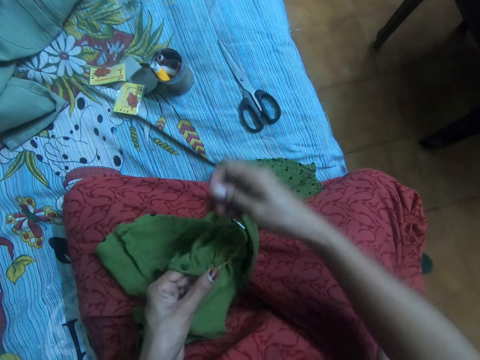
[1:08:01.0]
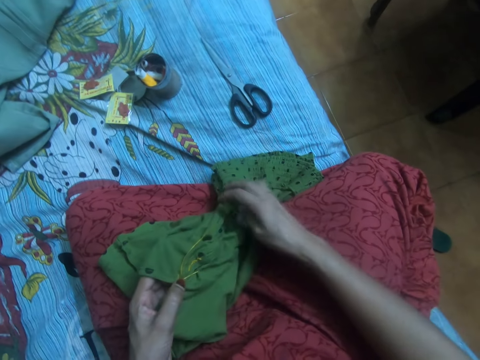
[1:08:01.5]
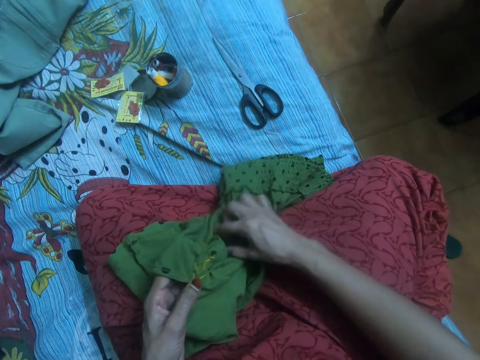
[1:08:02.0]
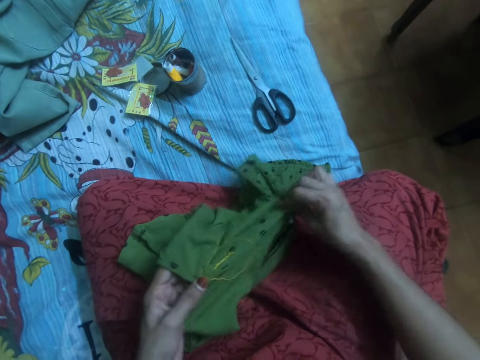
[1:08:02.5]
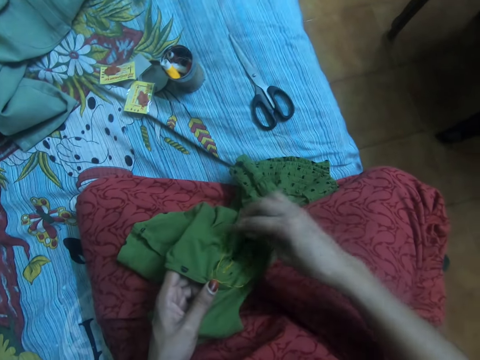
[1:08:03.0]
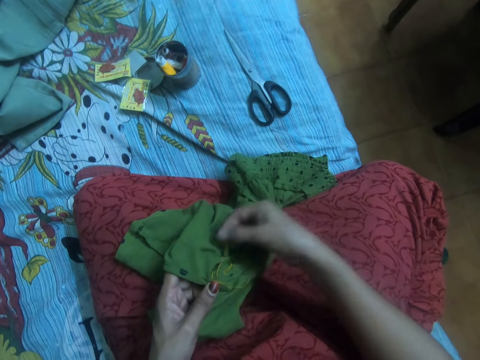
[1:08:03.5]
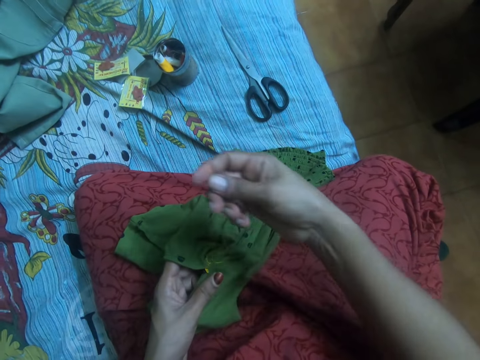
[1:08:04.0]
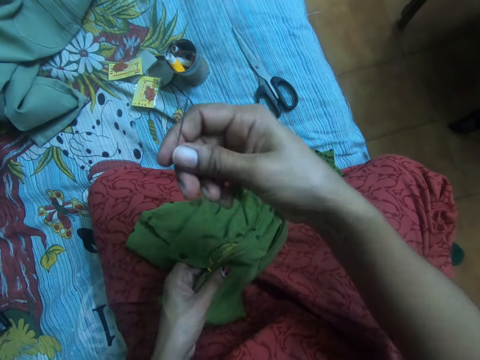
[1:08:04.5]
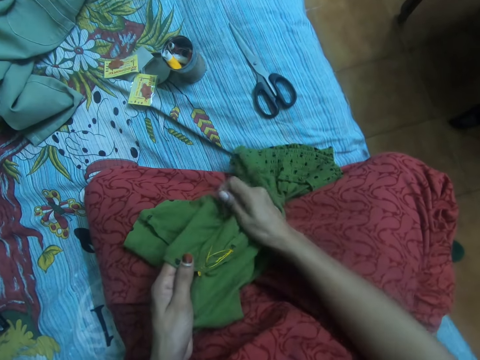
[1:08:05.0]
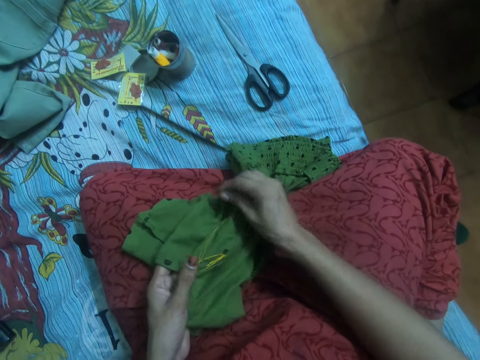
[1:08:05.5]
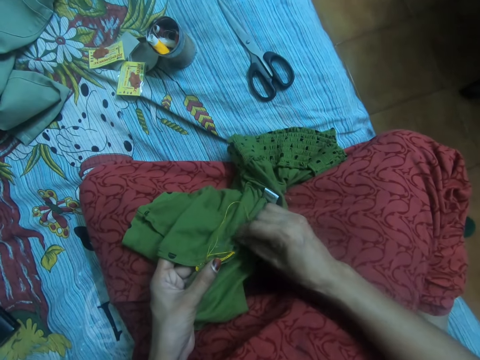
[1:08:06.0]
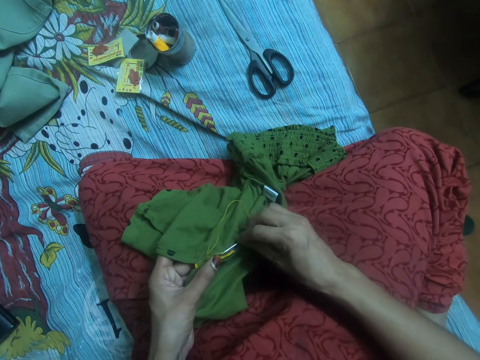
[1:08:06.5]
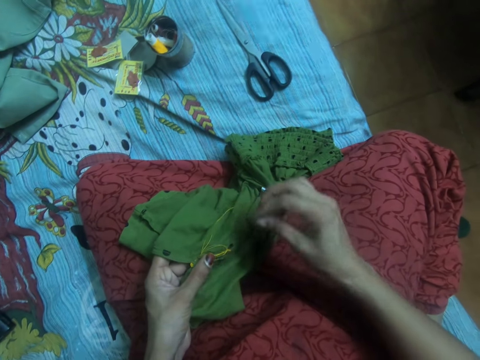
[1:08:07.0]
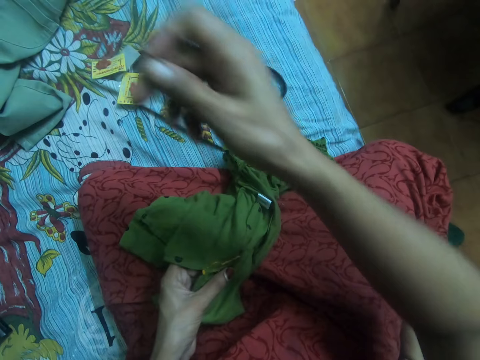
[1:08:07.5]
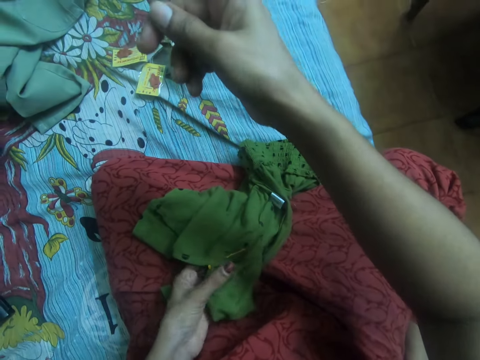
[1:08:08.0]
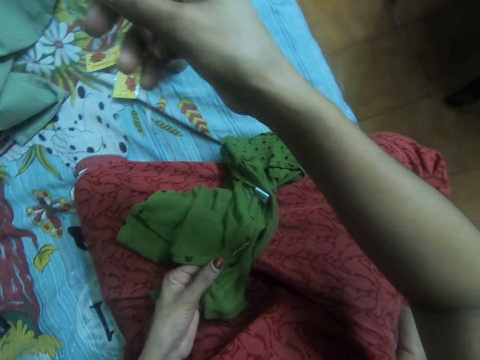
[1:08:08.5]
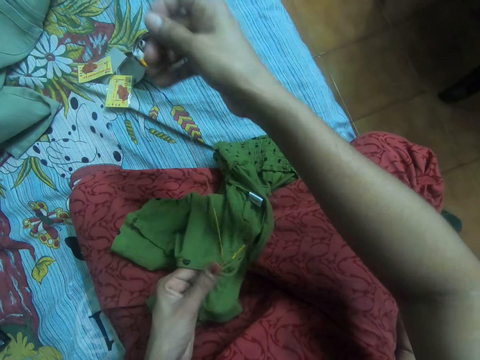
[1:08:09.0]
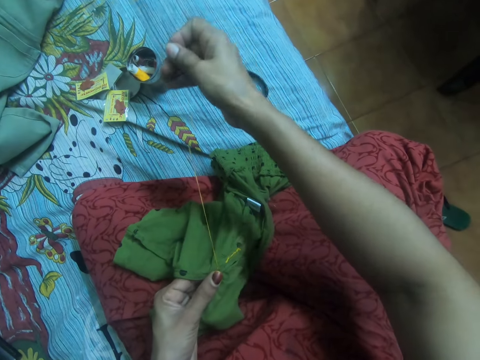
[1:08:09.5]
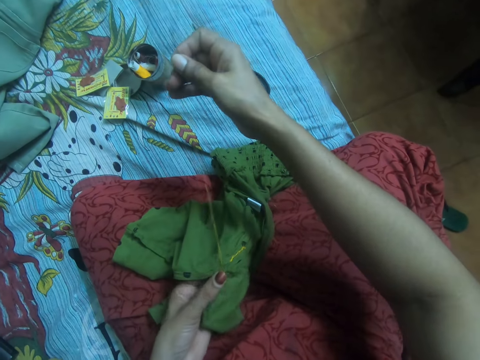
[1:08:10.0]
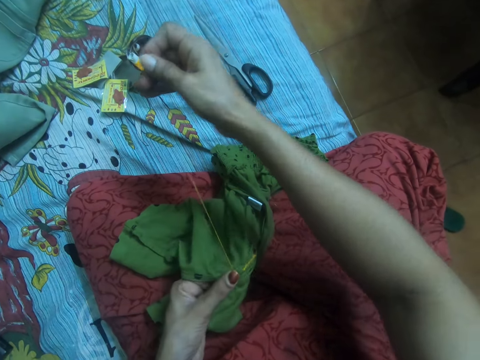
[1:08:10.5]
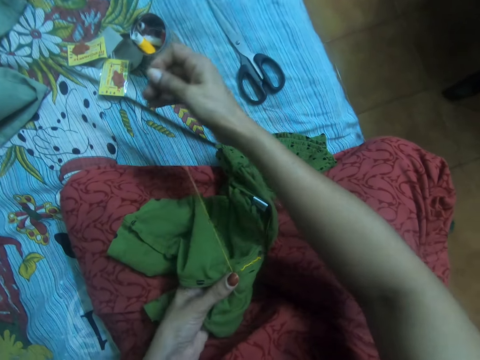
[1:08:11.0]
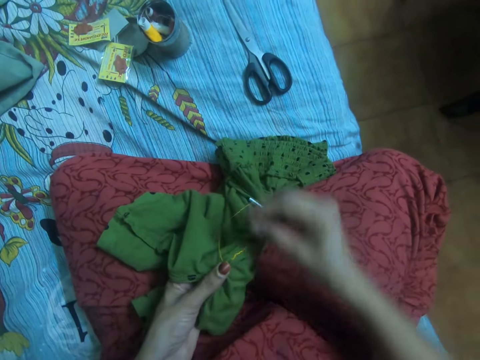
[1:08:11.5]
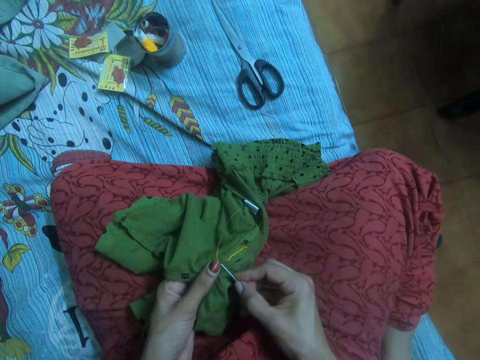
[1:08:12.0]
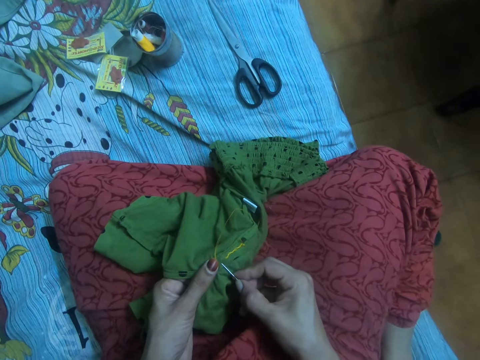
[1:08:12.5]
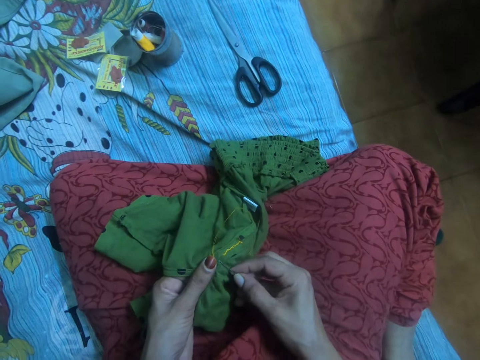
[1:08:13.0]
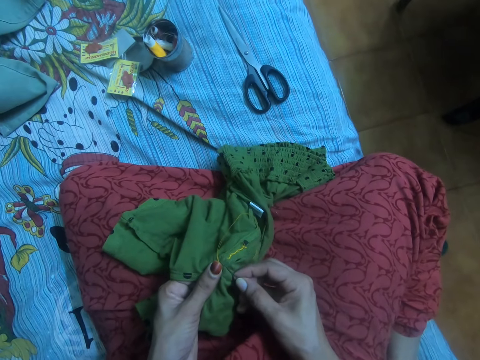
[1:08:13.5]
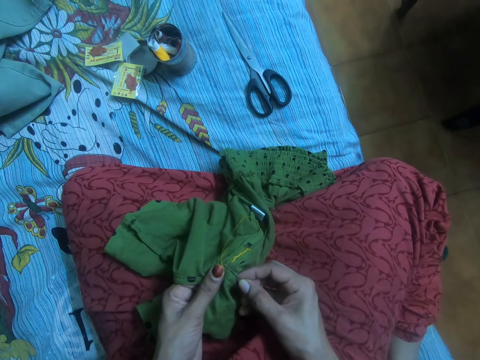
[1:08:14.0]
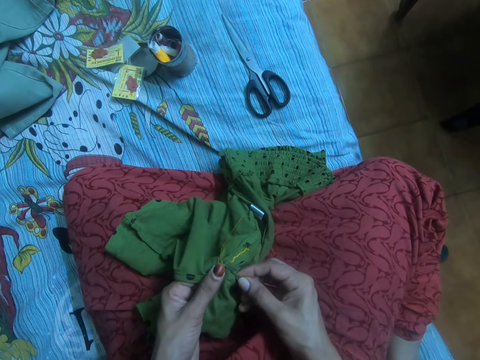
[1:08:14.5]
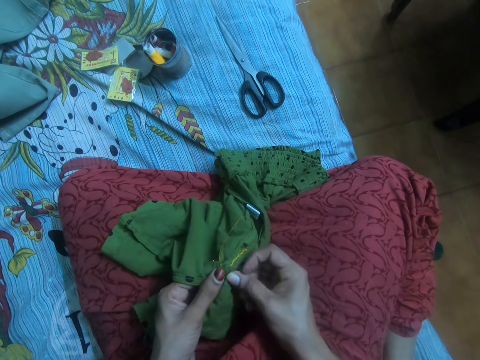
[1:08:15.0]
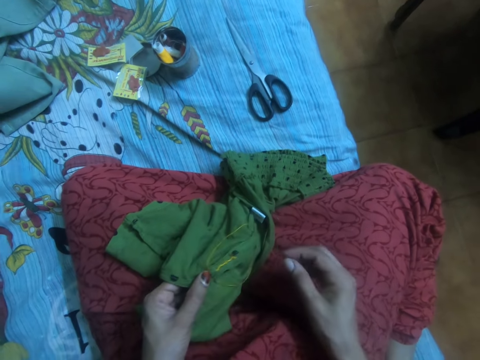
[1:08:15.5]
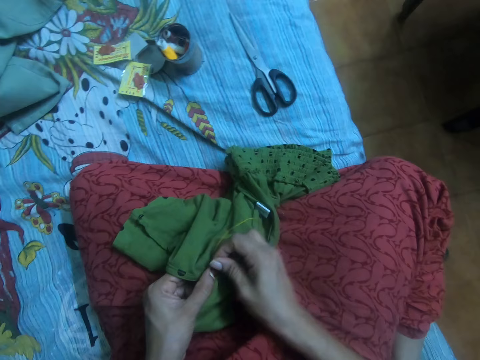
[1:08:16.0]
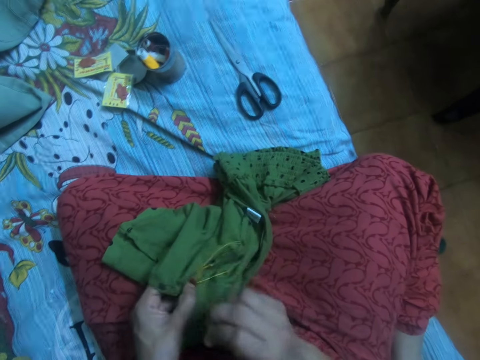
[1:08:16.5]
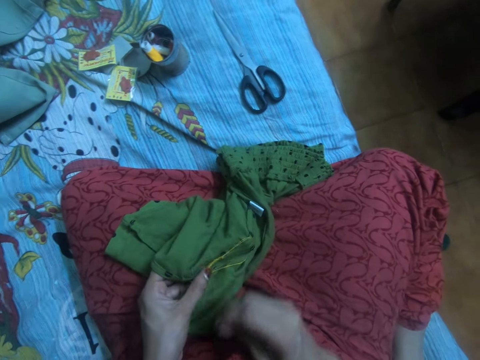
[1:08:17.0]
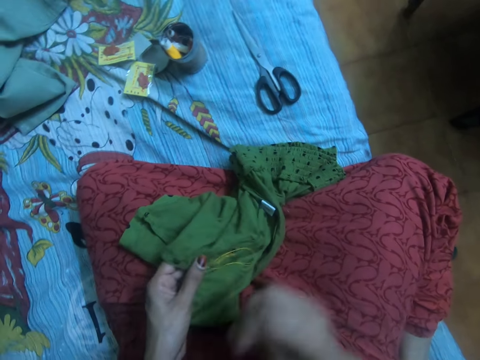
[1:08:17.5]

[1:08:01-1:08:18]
The camera wearer adjusts the cloth with her right hand. She pulls the needle together with the thread from the cloth. She aligns the thread. She sews the cloth with the needle together with the thread.

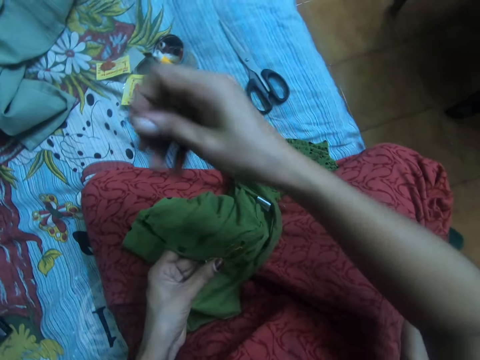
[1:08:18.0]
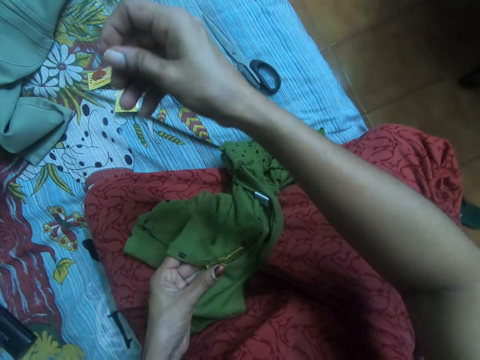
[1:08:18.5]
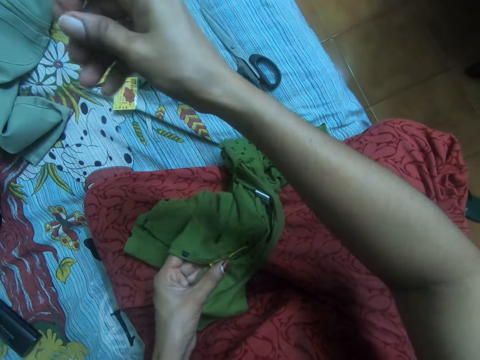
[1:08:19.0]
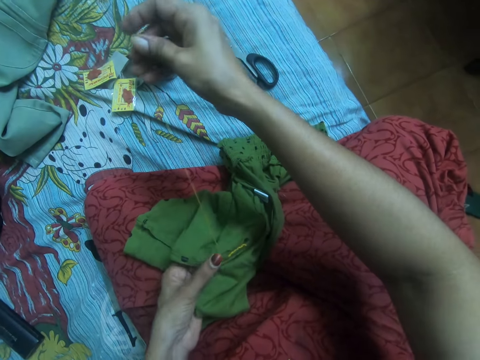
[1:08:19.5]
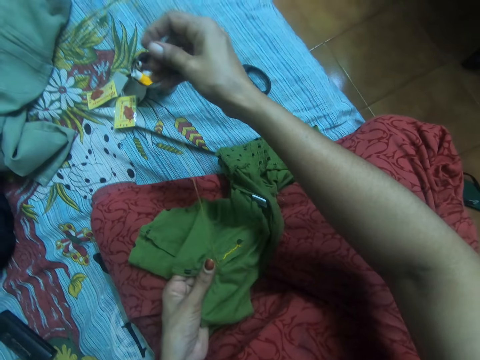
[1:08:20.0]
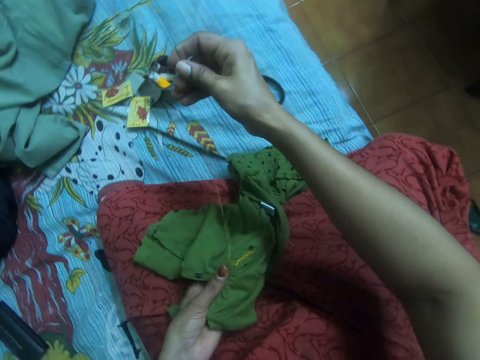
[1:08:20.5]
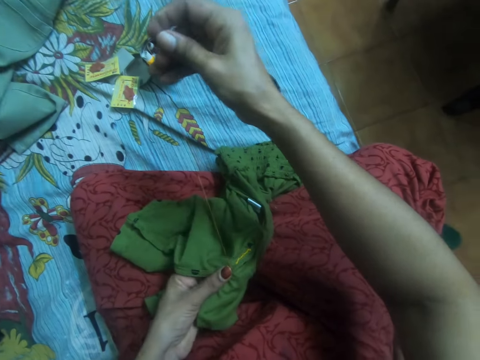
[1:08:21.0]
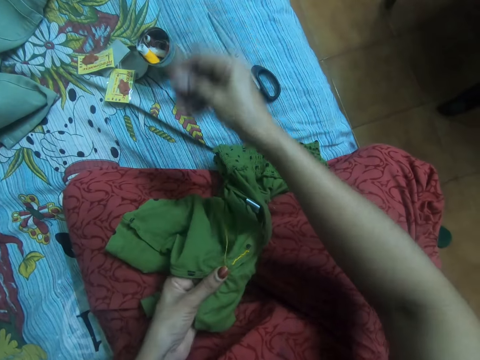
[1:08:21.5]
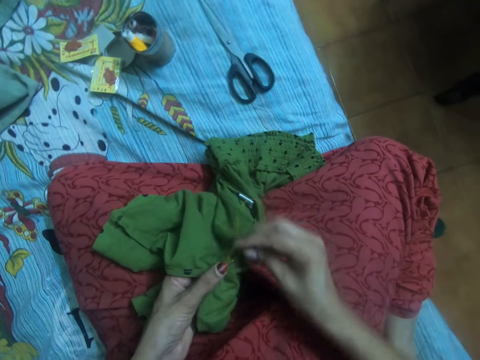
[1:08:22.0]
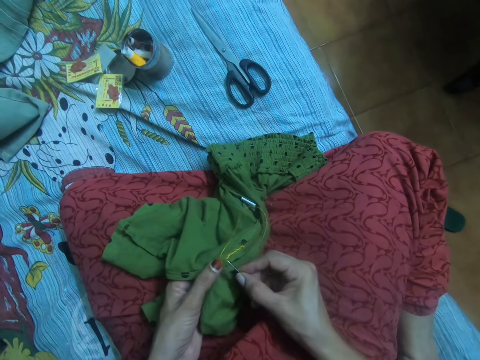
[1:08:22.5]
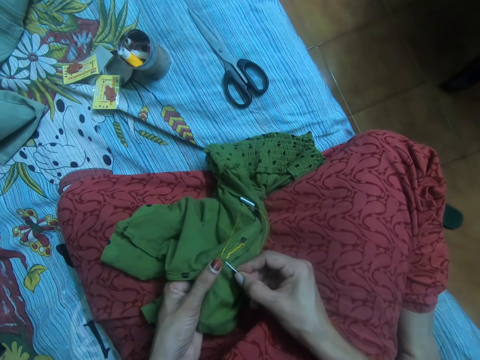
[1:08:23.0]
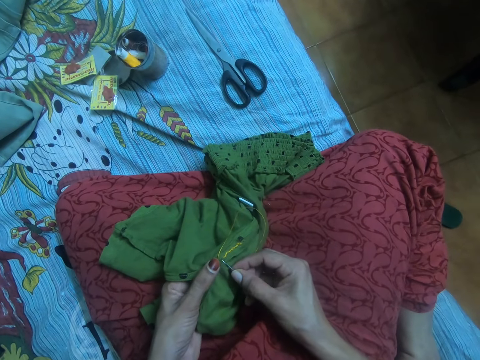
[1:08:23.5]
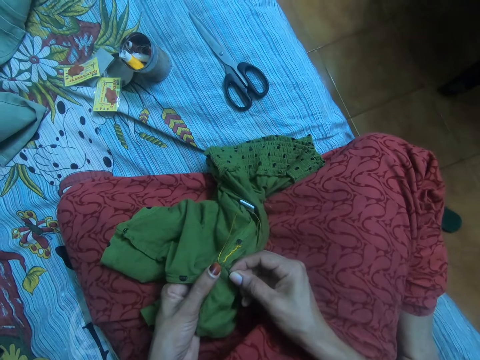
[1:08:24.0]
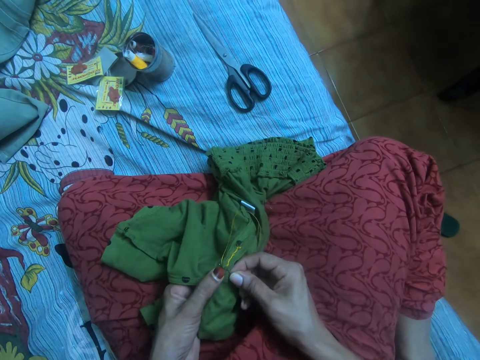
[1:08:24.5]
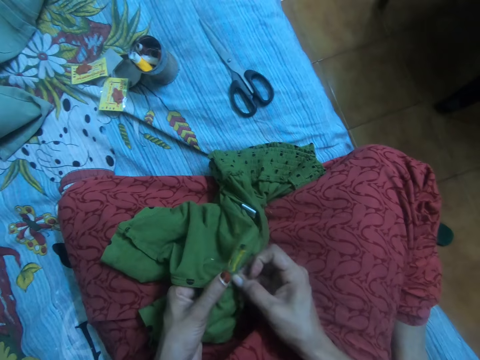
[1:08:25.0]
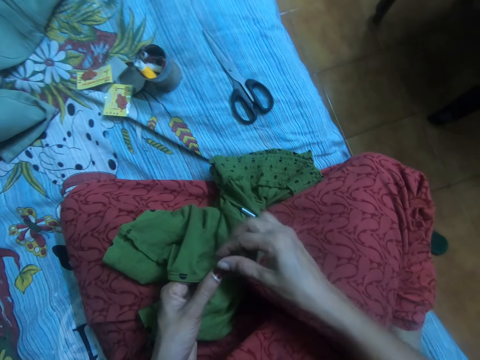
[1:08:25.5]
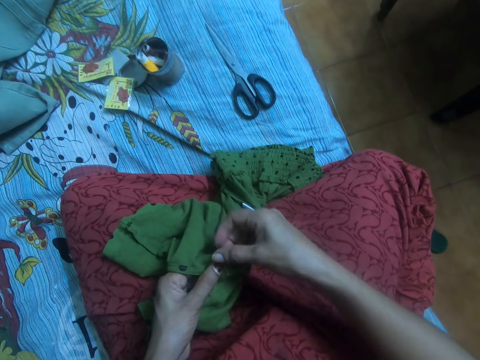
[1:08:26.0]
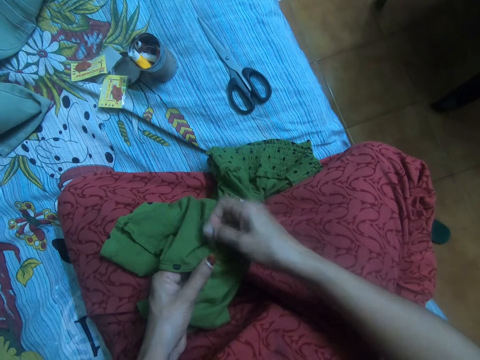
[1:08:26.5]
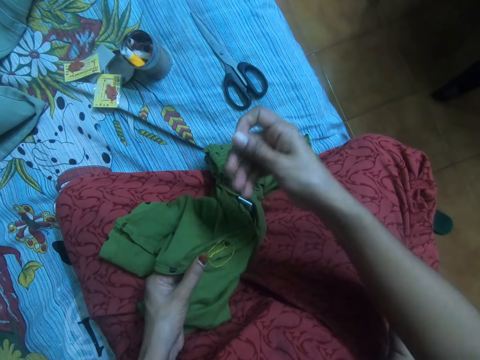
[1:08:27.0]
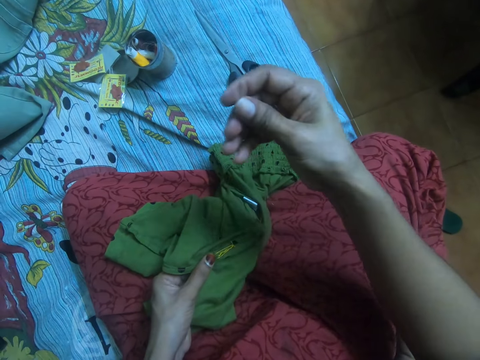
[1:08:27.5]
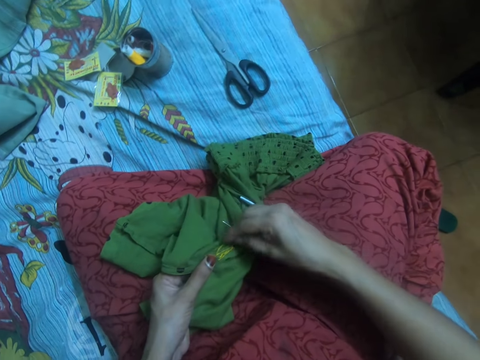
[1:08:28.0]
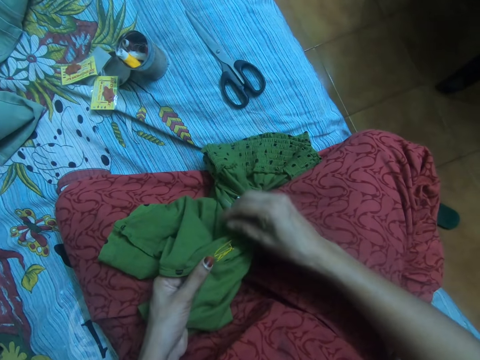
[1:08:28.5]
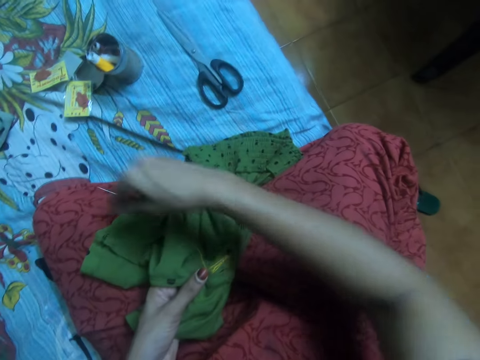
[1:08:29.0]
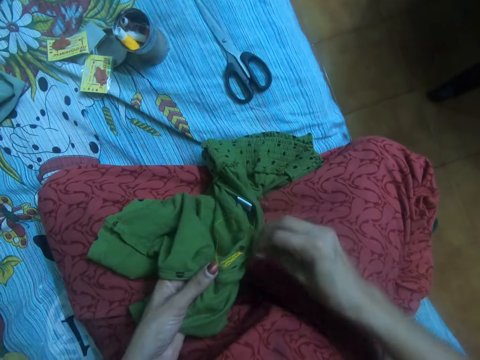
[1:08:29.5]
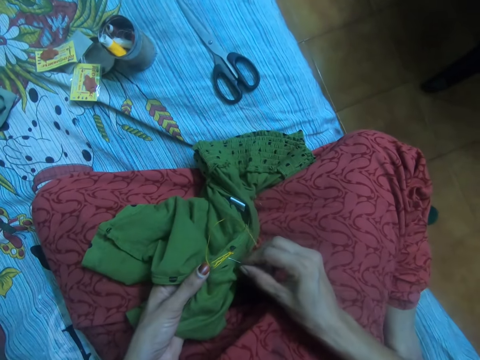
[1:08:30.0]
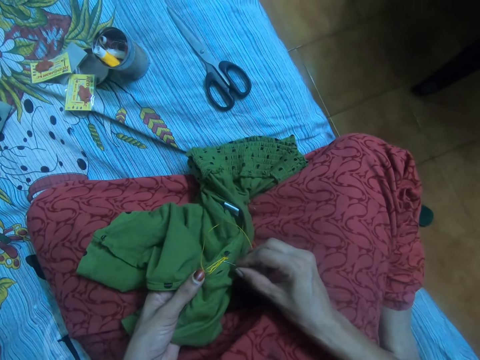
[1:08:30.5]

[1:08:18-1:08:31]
The camera wearer aligns the thread.
